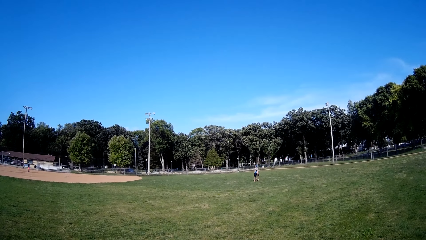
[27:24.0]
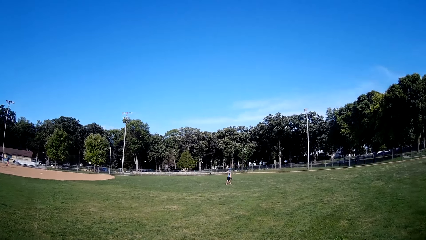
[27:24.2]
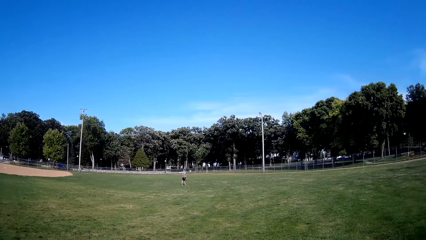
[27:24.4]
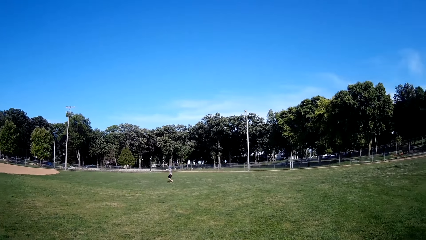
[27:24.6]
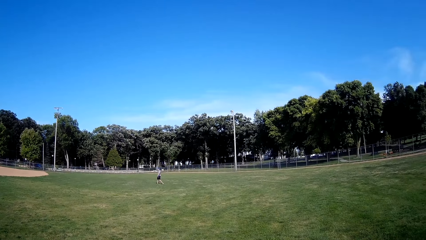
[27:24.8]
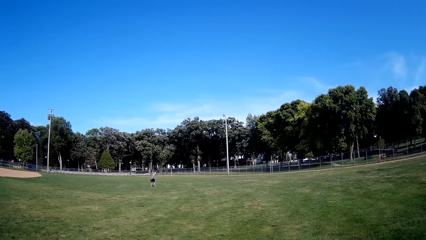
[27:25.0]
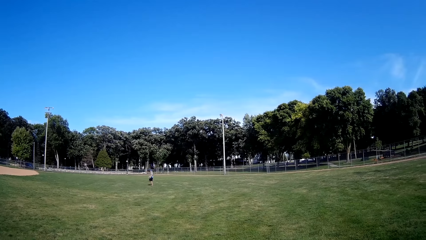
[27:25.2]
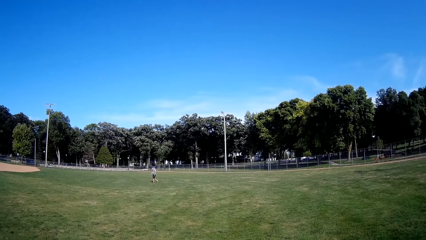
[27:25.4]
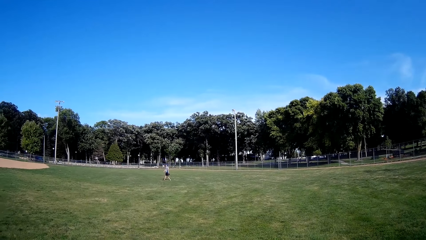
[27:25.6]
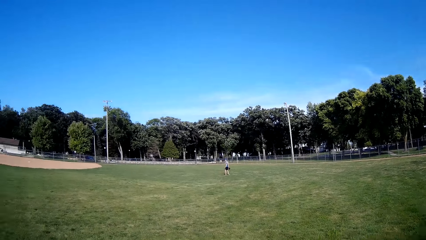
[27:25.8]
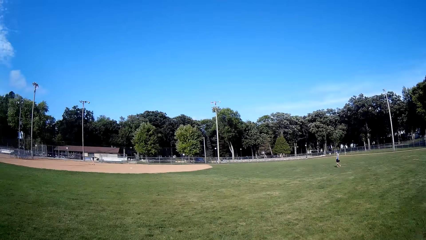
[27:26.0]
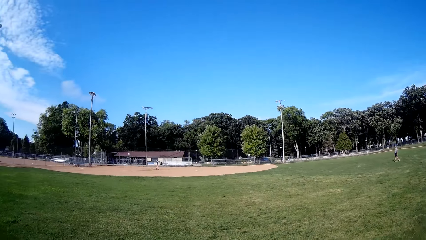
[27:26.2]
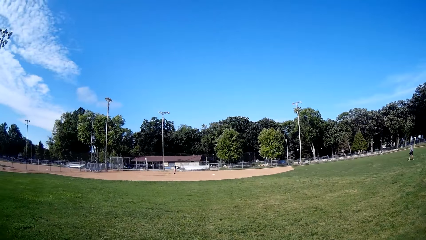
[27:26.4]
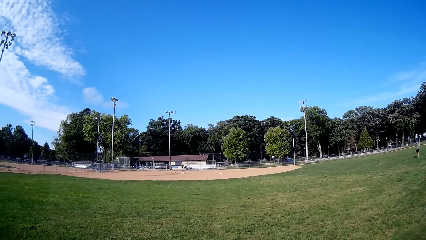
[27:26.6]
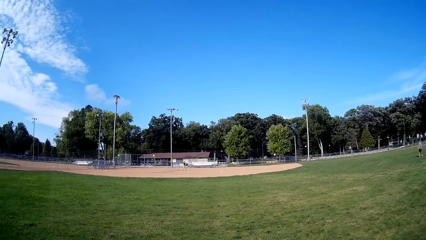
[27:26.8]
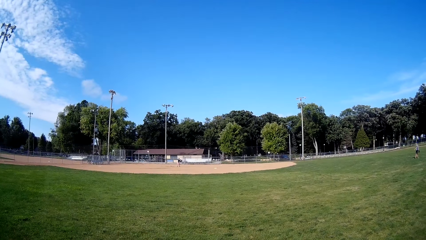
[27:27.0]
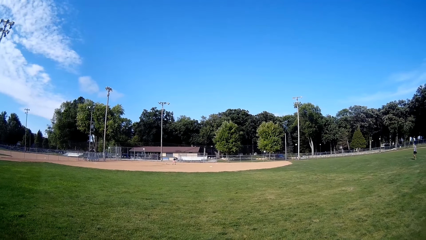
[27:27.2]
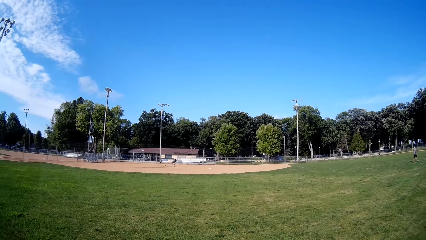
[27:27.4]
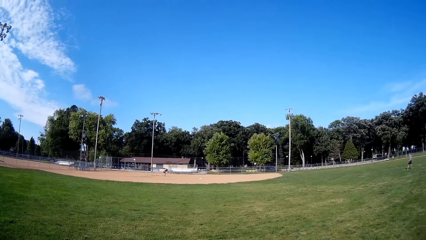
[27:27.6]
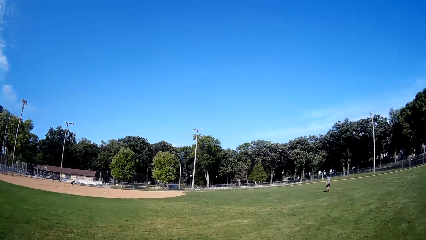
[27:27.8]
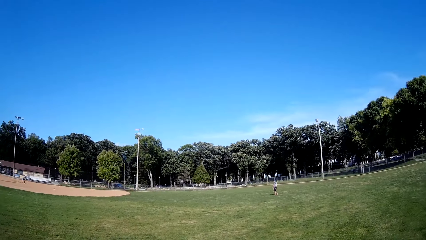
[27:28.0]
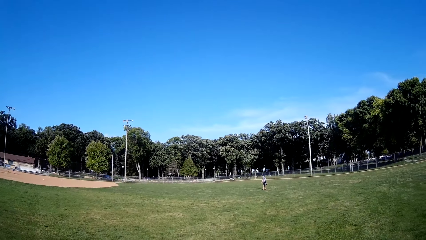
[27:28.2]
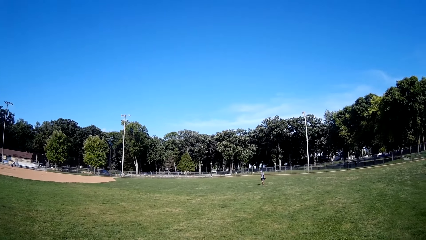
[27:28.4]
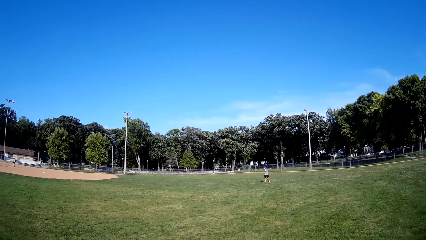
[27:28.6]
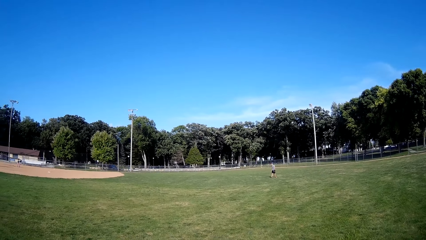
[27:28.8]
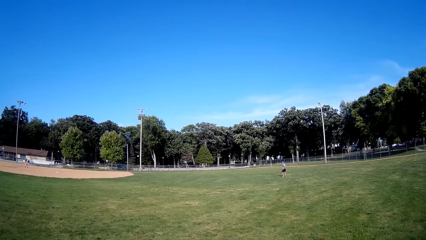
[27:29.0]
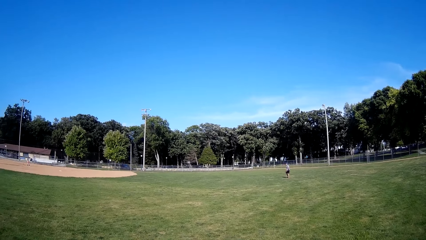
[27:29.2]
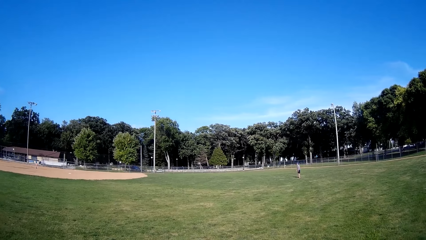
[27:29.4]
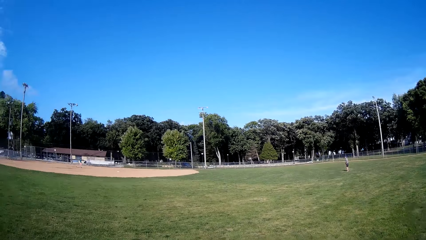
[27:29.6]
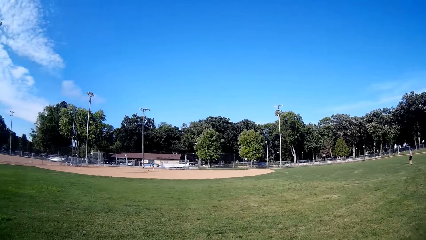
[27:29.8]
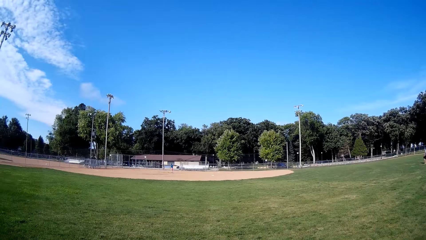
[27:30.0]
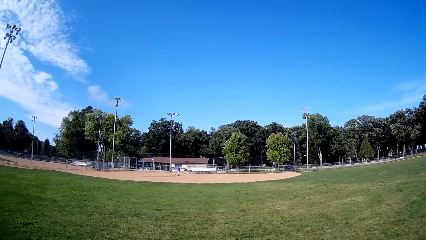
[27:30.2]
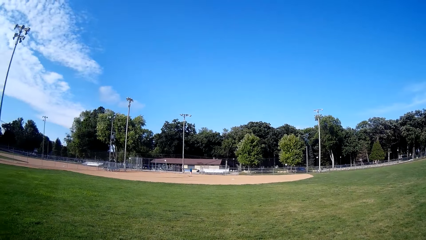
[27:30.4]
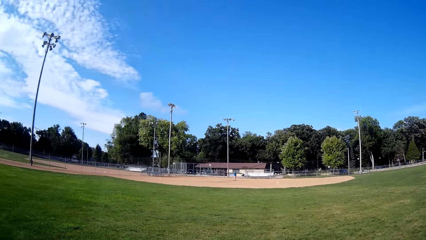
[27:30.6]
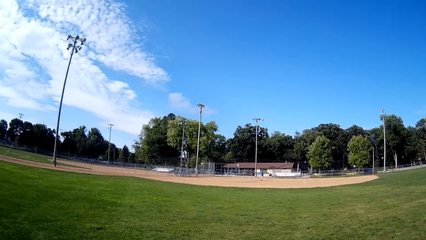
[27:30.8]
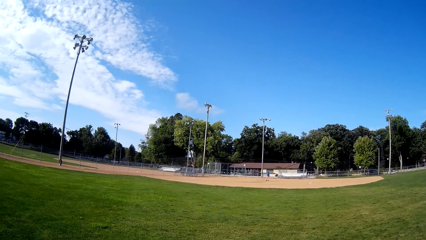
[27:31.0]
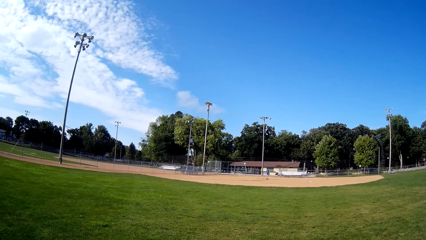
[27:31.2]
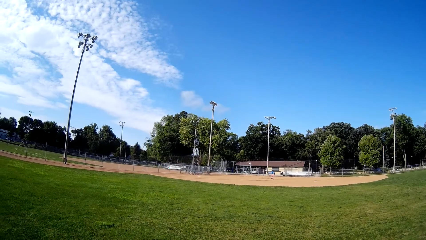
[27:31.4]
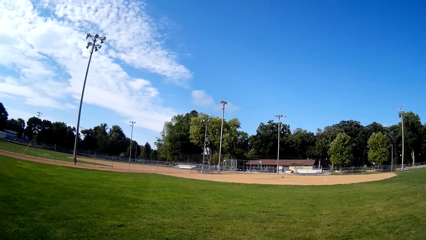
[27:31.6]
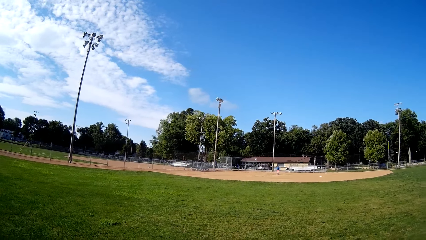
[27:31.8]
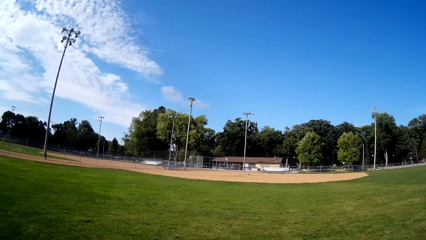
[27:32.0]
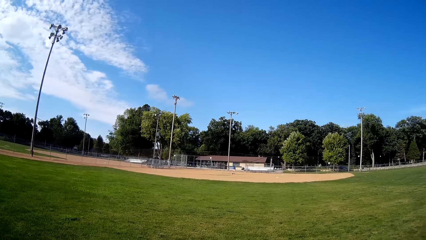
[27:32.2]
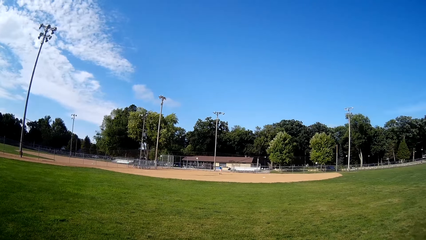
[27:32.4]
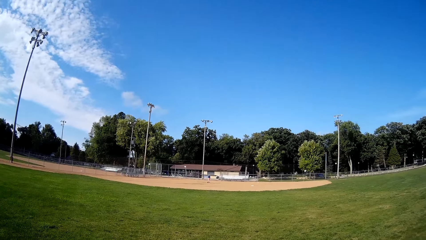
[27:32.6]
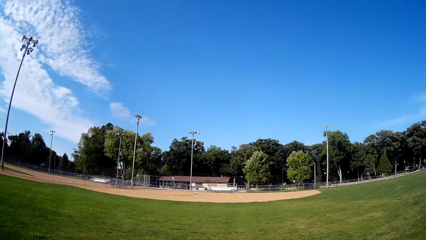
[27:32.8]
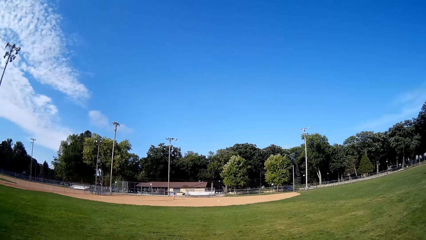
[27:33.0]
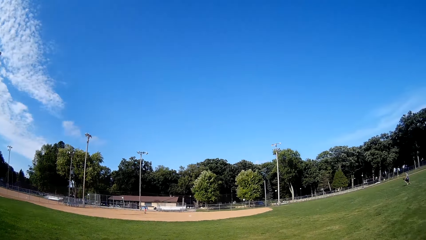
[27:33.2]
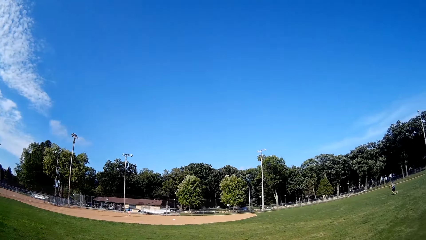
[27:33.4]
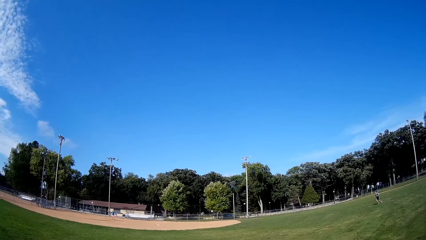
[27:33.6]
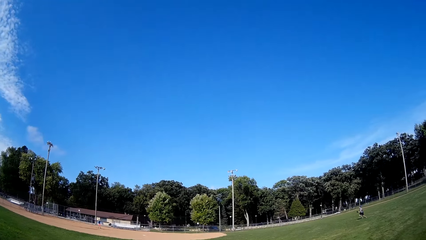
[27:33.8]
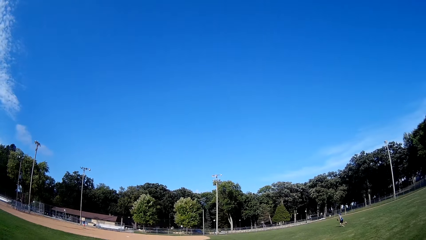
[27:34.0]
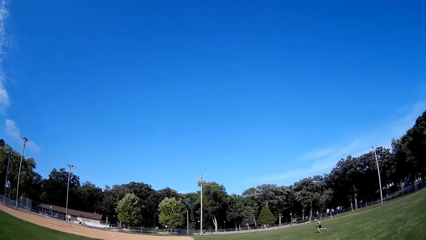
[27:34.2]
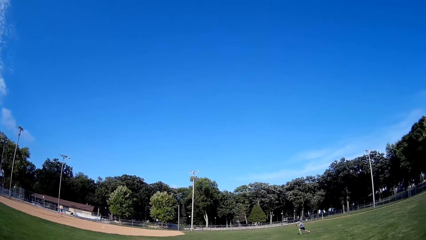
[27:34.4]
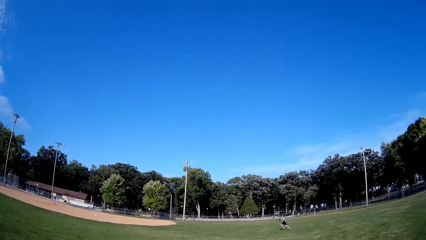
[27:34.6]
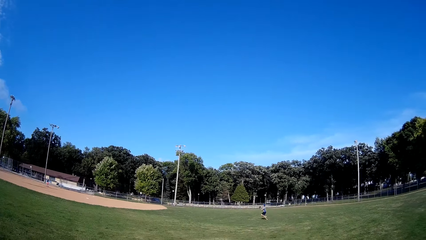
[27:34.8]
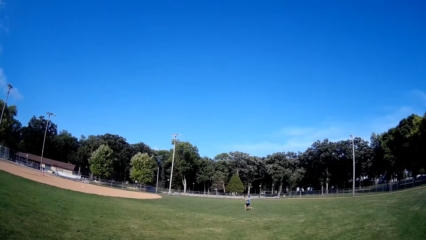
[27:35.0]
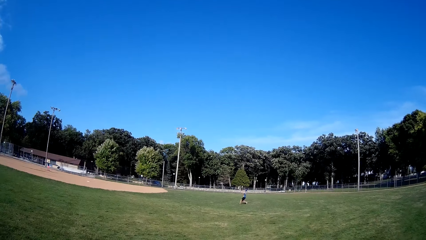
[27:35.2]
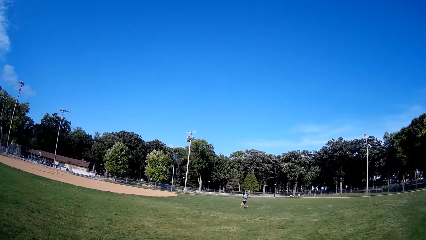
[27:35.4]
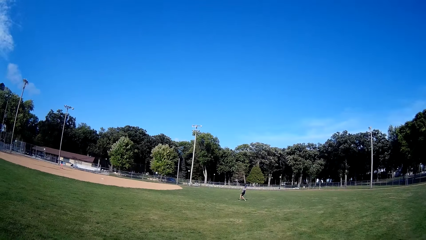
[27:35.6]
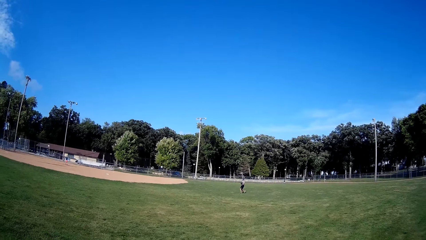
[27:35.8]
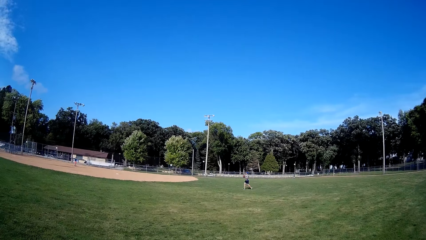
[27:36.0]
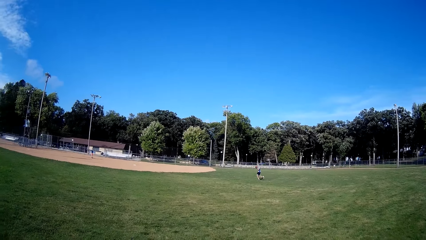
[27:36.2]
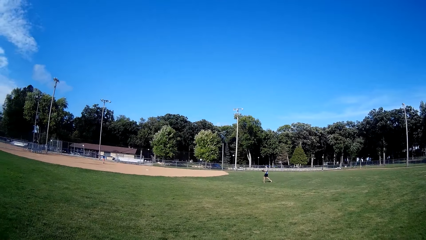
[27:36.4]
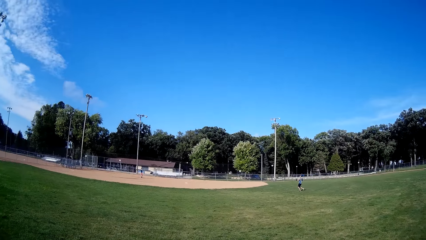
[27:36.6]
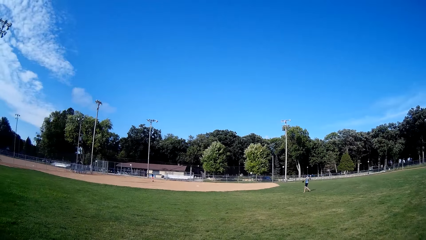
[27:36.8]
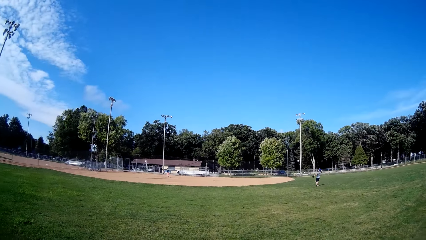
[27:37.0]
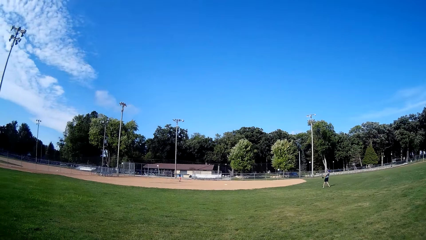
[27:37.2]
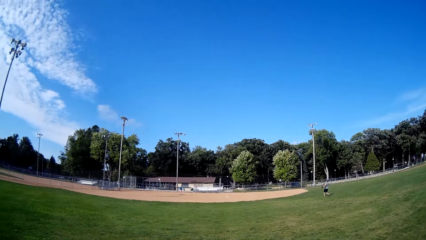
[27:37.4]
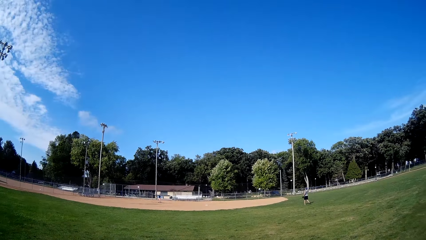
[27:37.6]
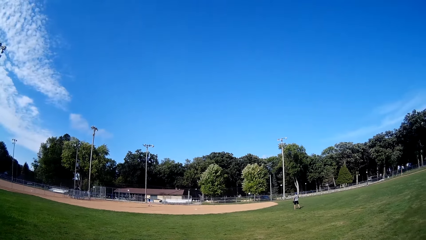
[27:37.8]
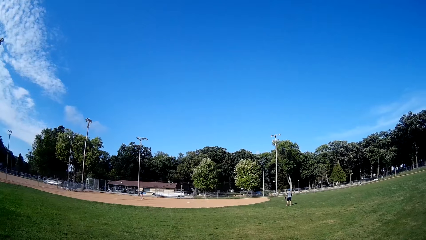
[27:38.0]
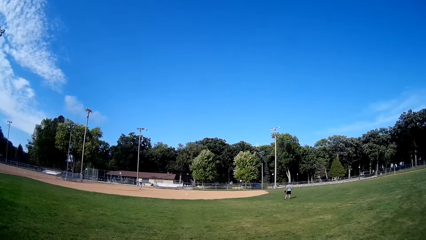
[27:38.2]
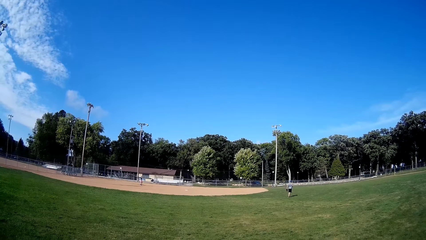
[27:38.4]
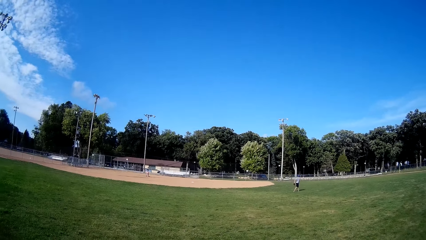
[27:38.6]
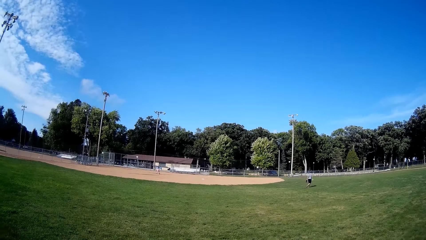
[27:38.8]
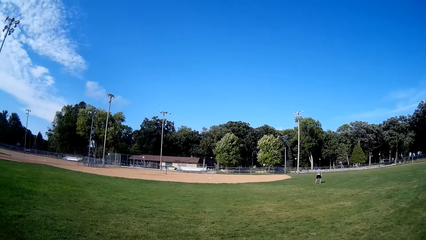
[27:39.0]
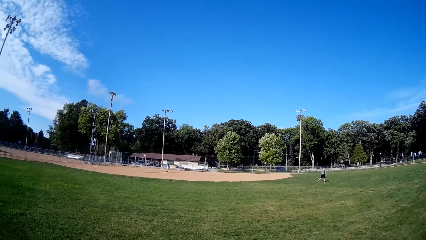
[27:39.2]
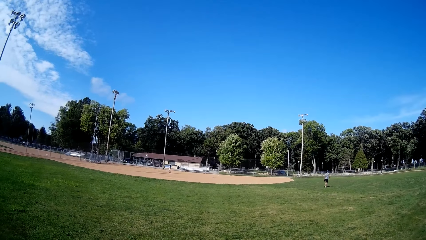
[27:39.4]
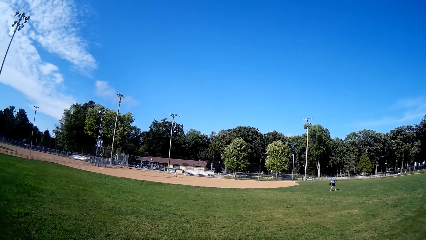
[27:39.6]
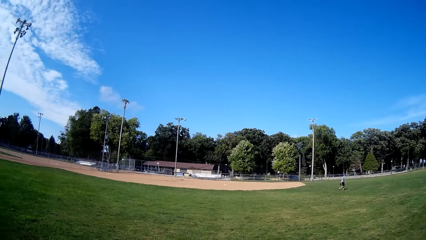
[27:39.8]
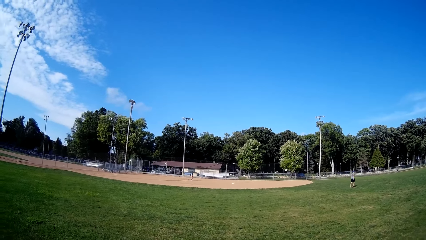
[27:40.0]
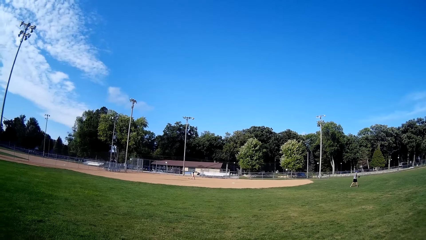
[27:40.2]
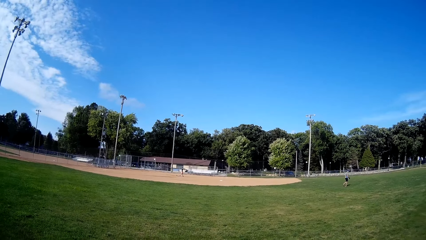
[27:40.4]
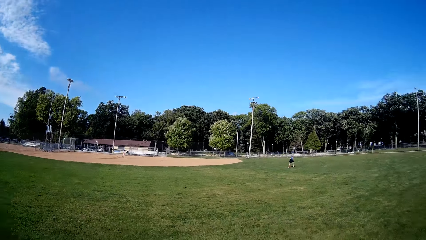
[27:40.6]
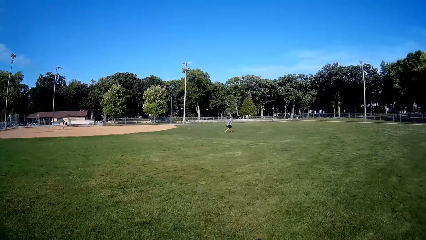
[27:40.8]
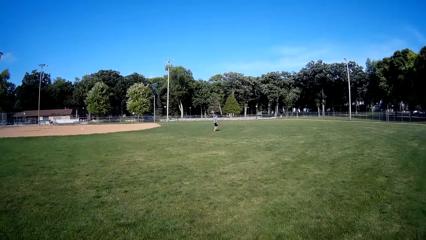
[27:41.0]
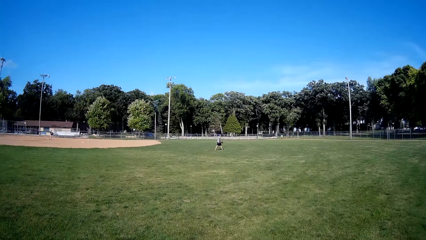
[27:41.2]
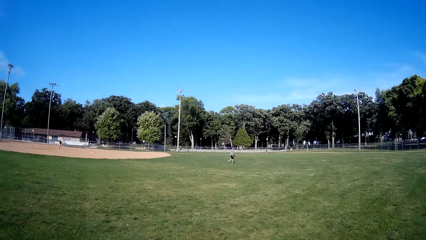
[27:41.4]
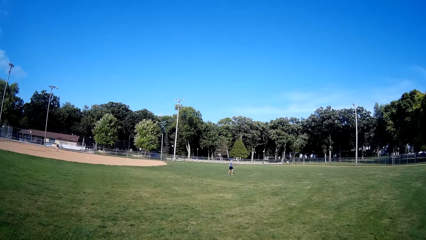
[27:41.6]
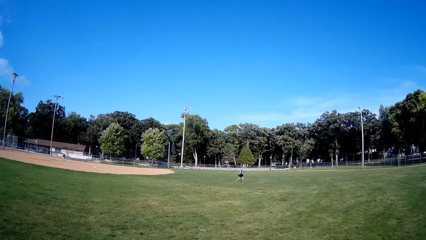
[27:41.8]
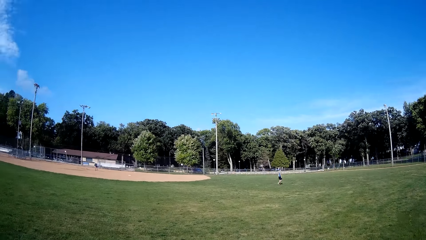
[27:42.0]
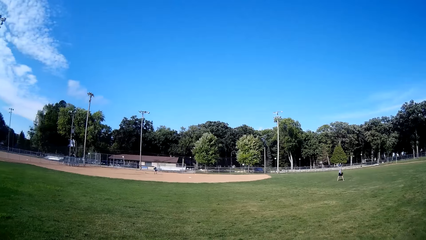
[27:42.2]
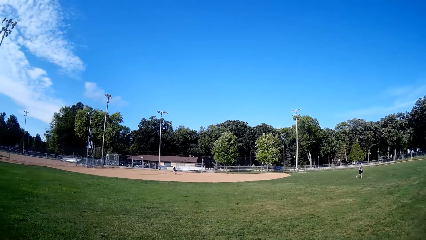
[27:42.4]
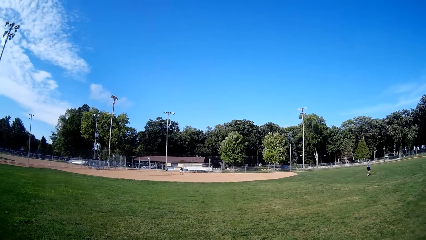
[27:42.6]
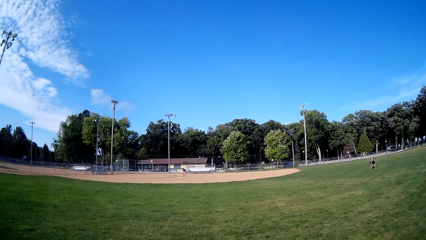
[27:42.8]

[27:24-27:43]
A man throws the ball towards another man. The first man walks backwards on the field. The other man picks up the ball from the ground, throws the ball in the air, and hits the ball with the bat. The first man runs towards the ball, catches the ball, jogs on the field, and throws the ball towards the other man. The other man walks on the field.
